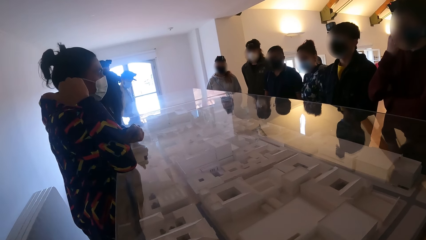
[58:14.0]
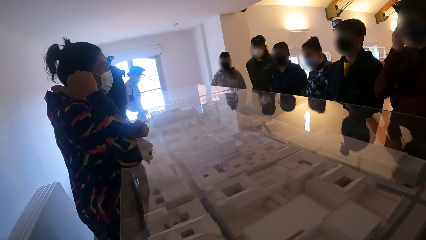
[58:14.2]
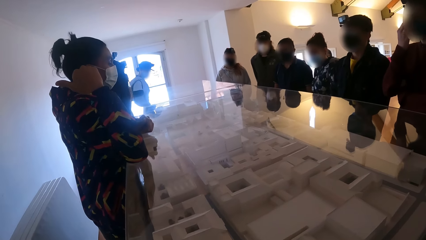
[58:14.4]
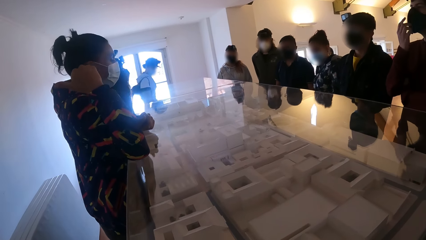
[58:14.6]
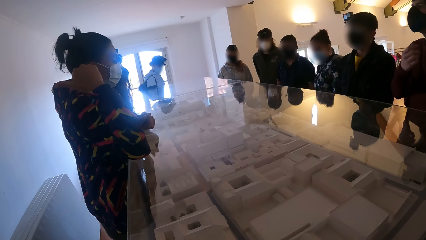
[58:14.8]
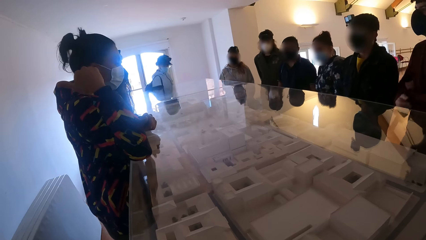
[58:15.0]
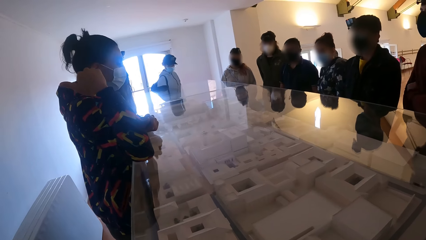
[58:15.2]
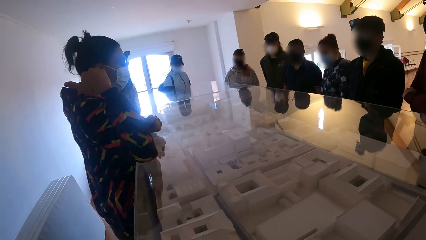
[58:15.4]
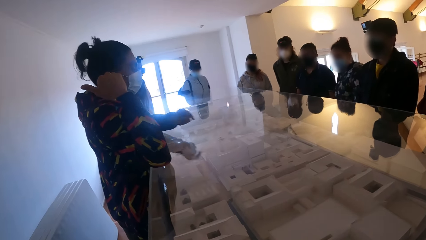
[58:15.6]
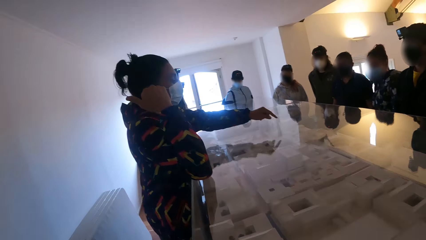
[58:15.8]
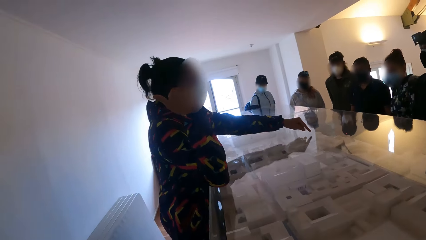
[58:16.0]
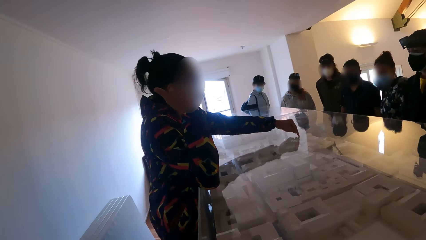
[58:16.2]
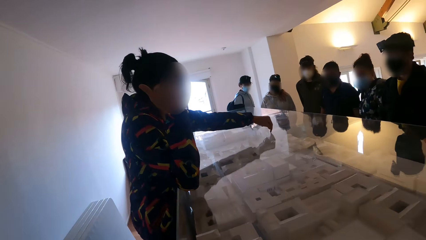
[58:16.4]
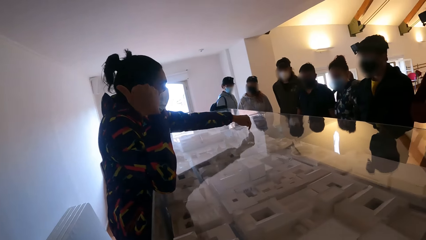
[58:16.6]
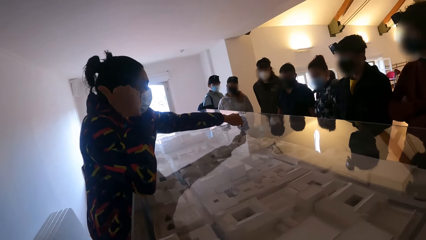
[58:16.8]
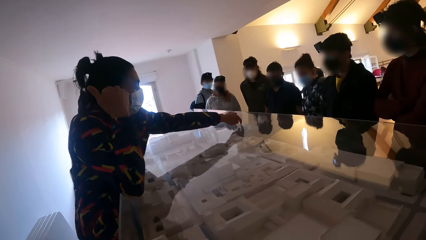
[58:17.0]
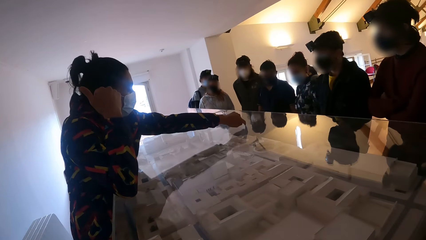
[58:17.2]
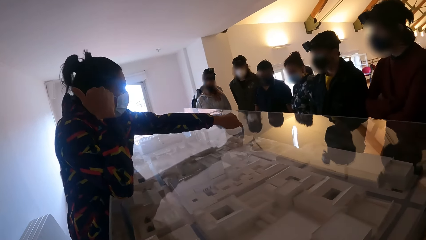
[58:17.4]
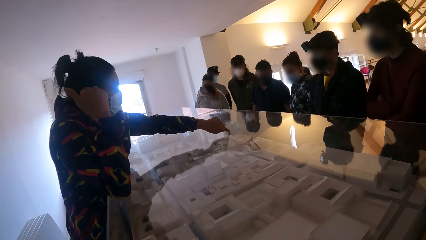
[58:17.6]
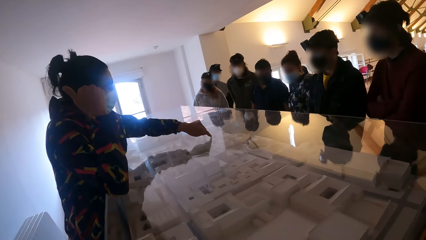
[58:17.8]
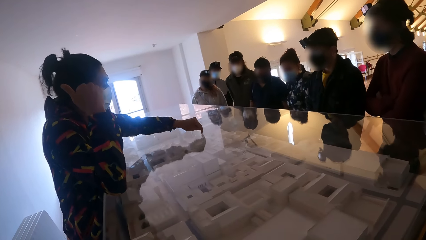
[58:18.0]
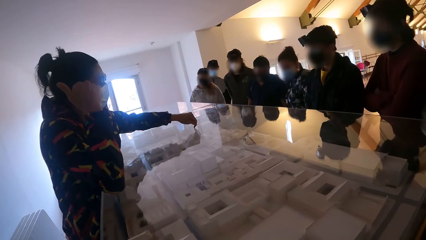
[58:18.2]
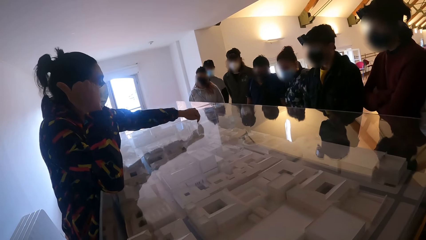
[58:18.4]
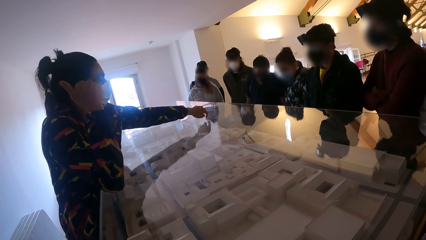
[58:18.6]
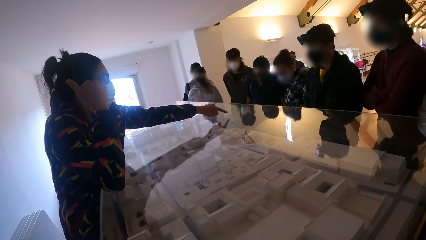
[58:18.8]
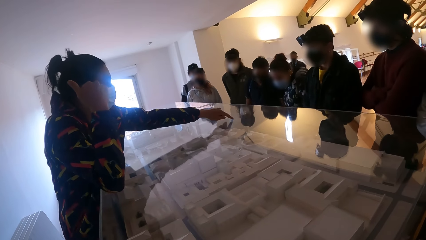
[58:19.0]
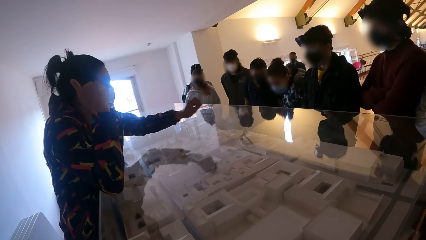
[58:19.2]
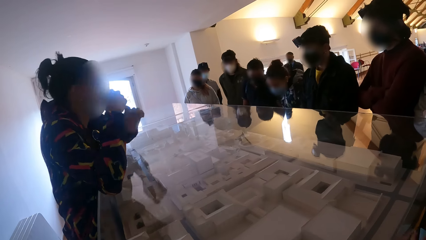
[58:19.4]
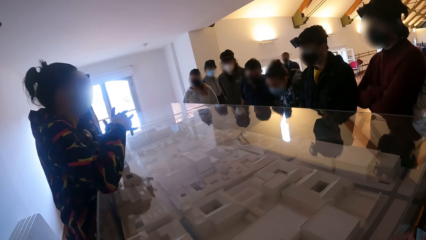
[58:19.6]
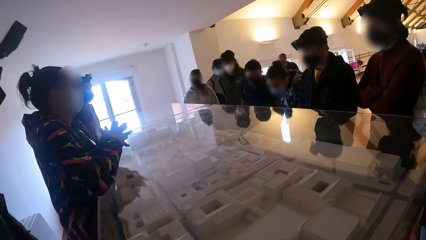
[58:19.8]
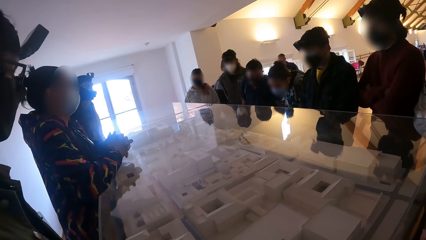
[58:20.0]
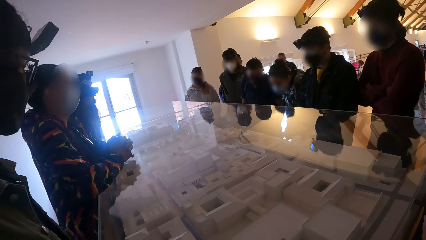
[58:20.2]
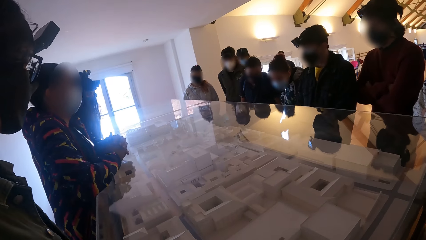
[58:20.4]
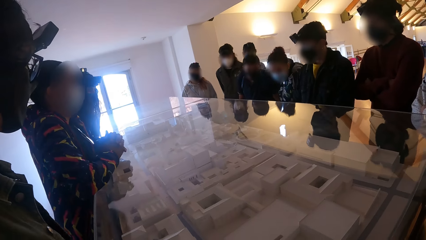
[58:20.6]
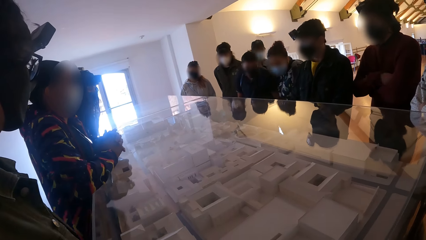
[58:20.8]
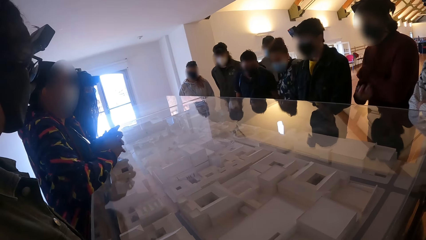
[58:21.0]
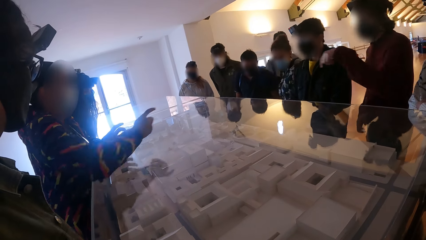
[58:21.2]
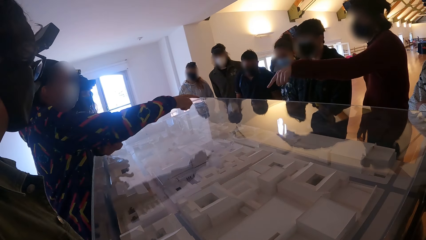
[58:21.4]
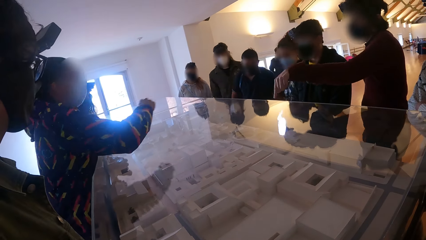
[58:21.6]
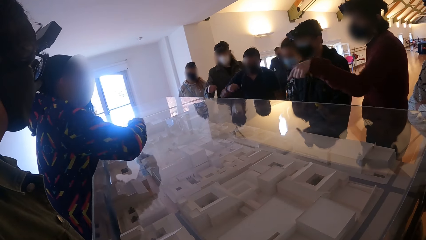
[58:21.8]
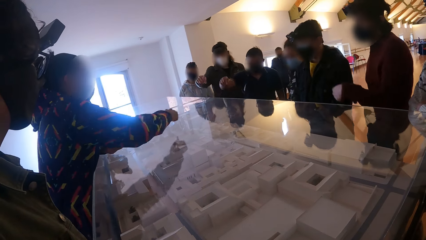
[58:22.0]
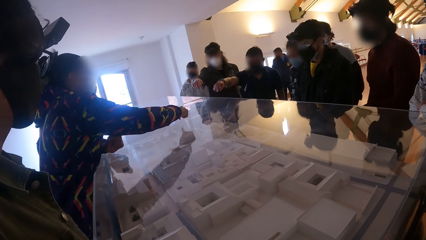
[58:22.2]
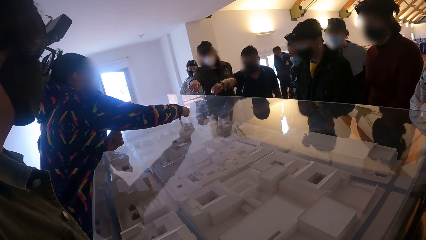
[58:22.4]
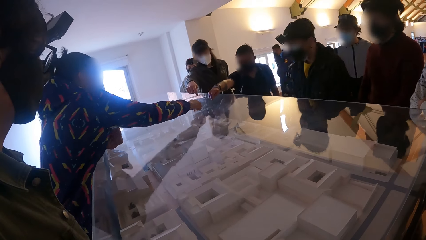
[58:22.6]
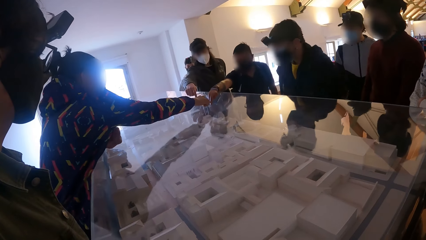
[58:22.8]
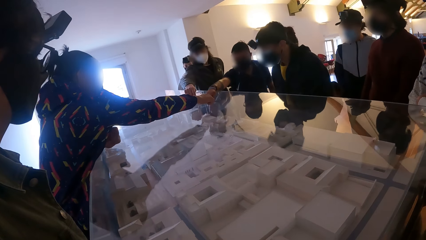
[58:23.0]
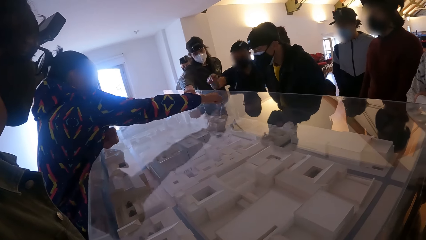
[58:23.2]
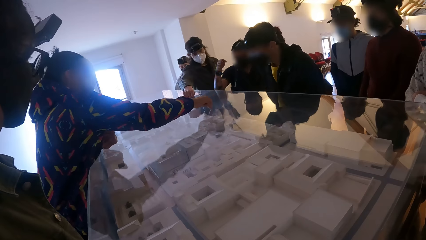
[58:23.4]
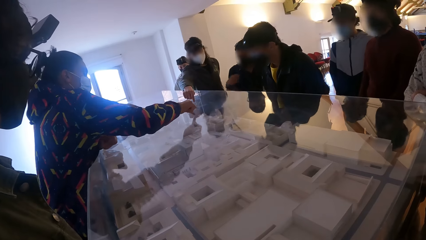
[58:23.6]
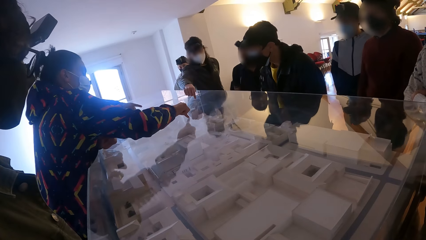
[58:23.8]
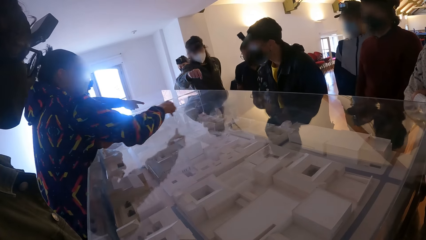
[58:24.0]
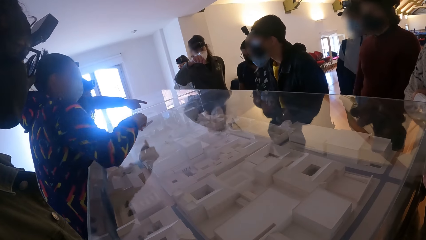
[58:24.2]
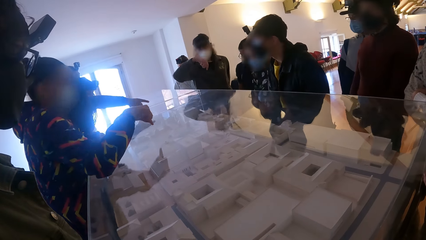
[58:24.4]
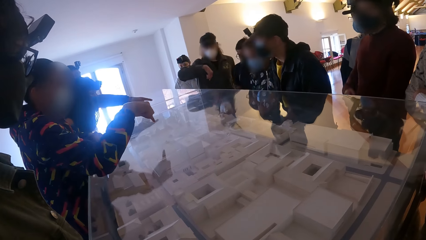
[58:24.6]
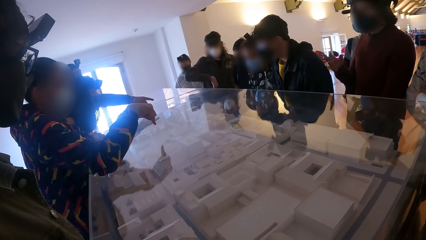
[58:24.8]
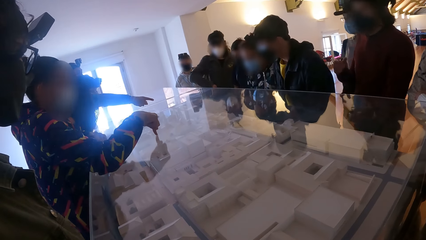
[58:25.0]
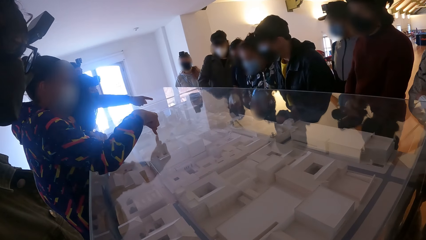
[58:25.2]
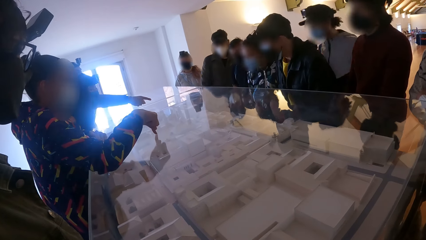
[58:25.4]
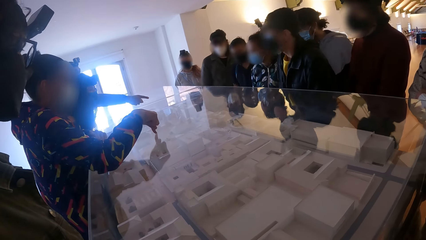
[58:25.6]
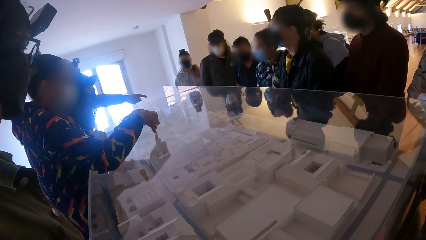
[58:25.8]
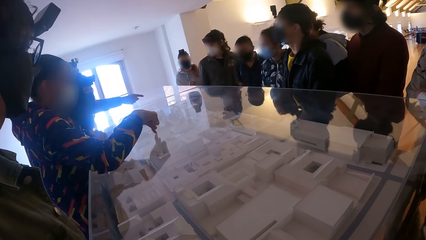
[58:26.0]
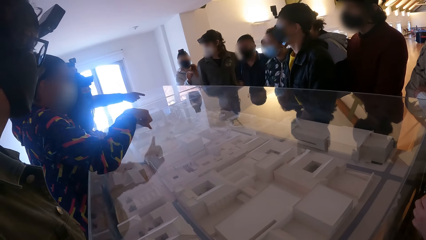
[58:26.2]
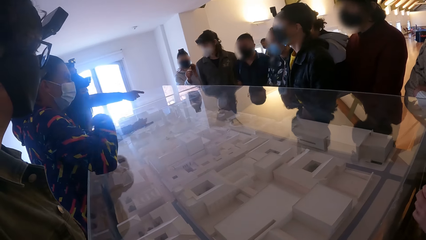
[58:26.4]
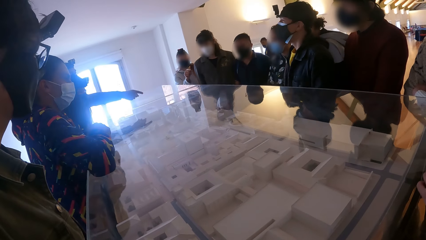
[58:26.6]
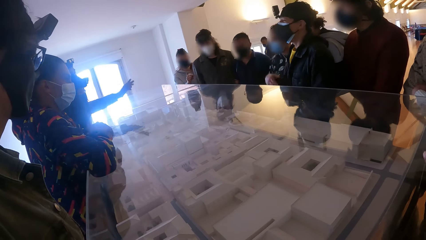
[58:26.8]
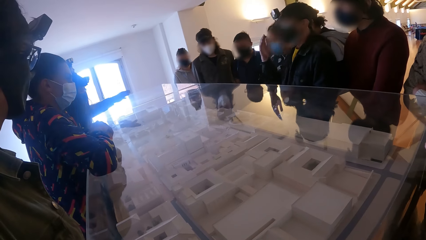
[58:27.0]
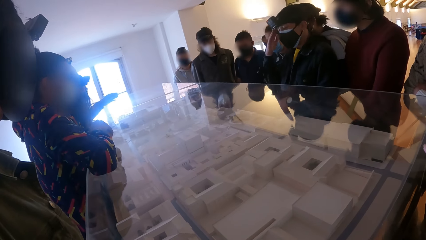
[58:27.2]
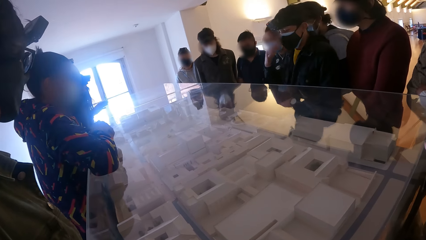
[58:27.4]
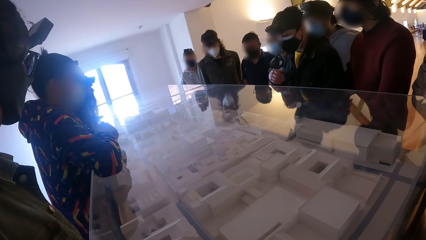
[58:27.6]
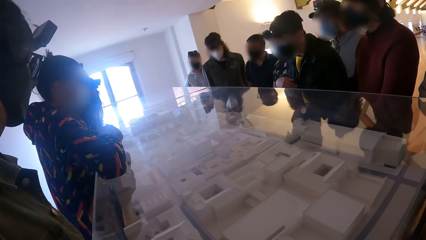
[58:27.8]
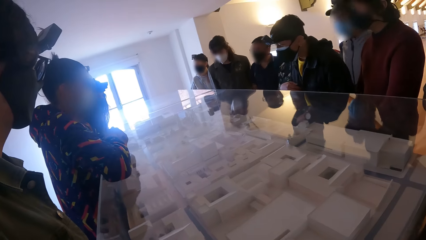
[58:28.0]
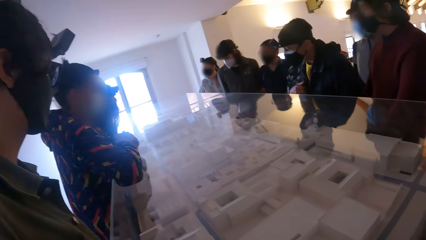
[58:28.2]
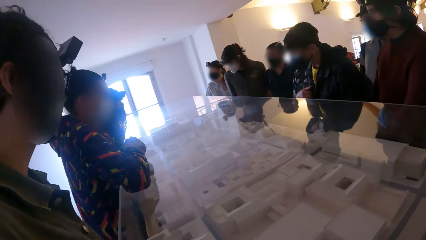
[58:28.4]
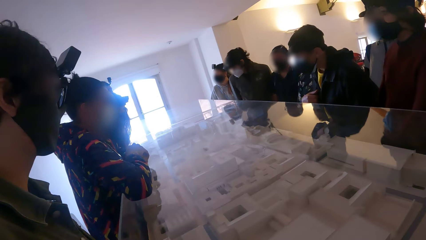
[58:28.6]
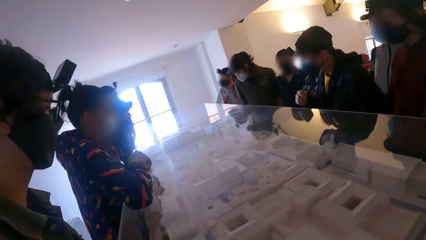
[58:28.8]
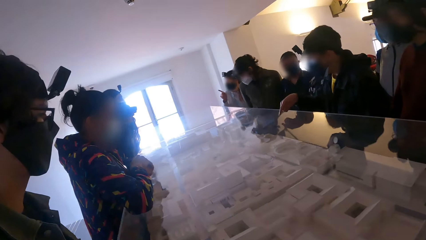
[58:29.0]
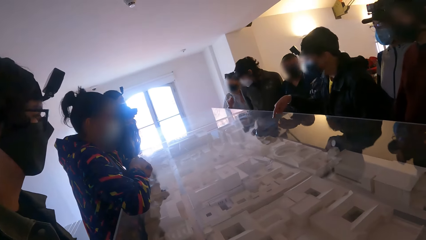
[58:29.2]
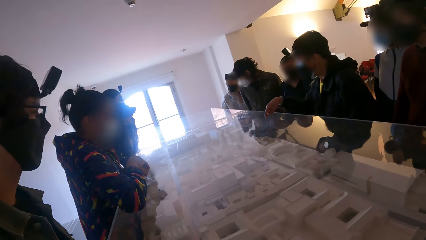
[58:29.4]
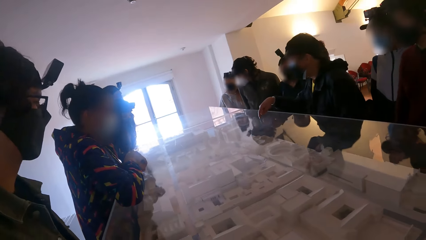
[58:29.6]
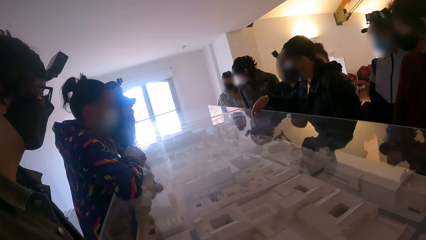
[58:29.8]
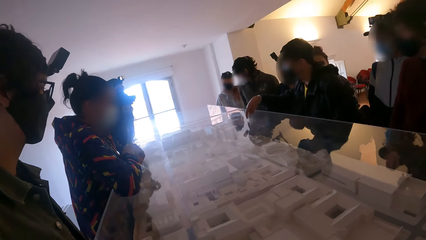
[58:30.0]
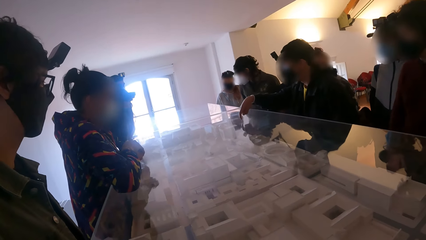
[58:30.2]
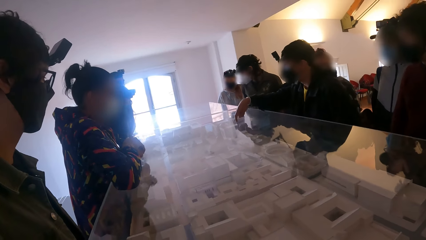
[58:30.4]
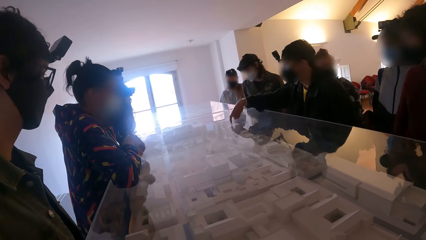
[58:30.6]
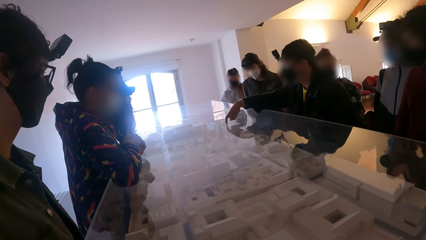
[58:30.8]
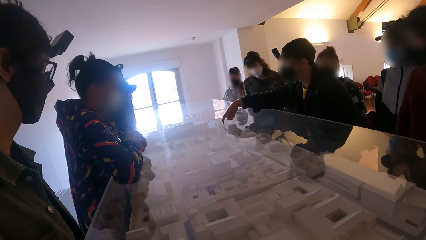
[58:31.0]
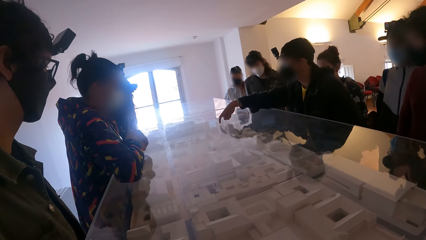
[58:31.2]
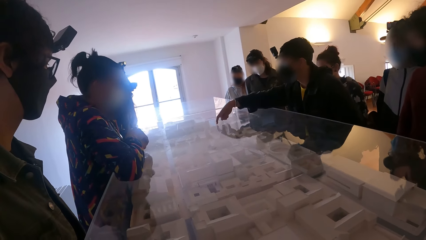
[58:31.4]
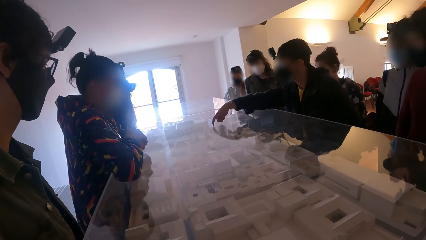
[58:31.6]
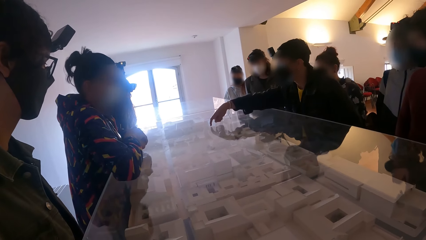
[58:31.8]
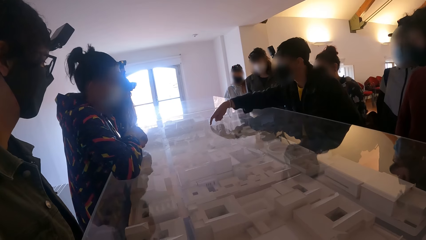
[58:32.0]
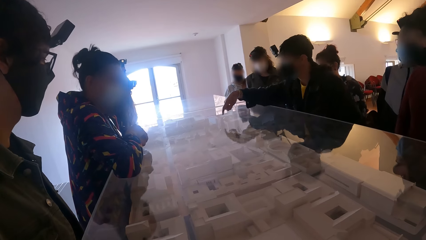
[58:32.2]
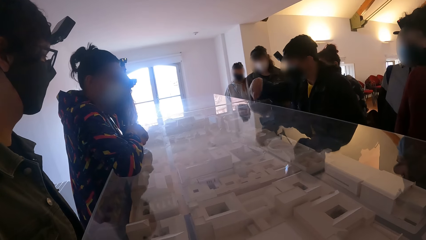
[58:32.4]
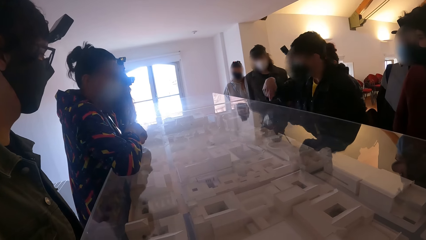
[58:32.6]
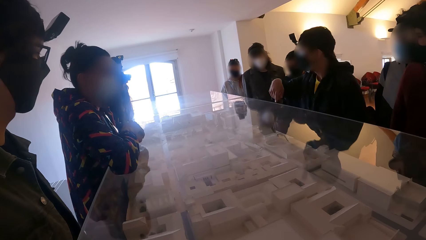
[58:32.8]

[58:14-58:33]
The woman moves the right hand. She touches the display with the left hand. The man points on the display. The woman touches the display with the left hand. Another man points on the display.
